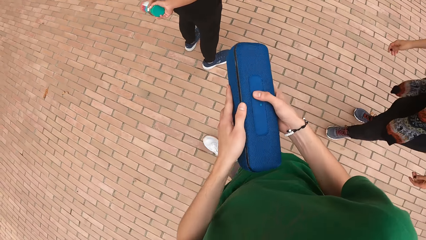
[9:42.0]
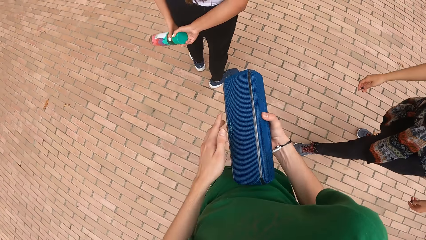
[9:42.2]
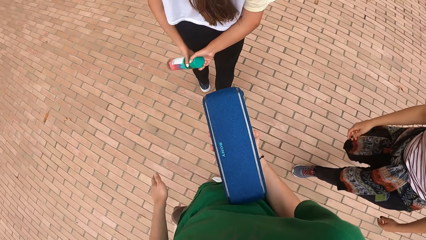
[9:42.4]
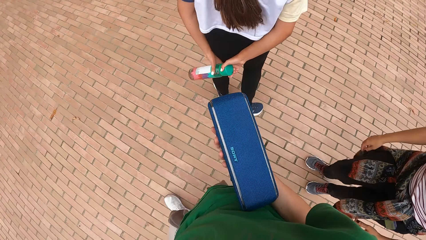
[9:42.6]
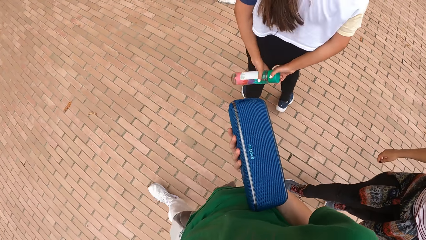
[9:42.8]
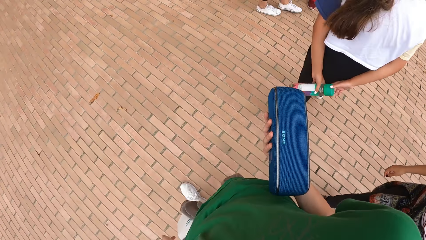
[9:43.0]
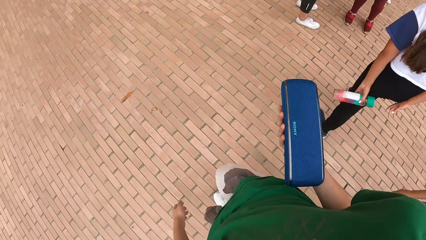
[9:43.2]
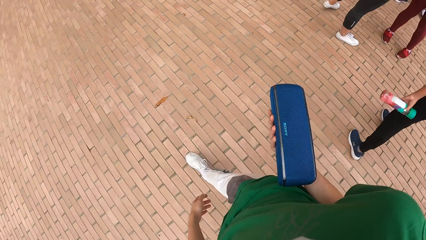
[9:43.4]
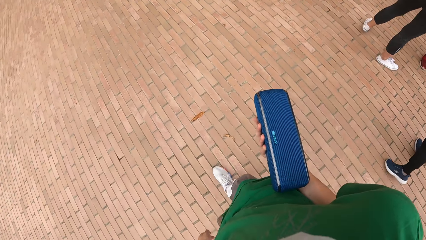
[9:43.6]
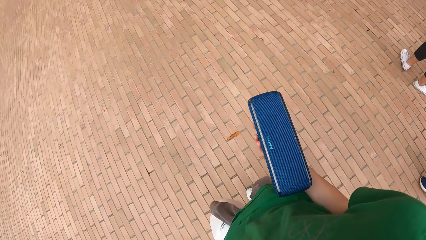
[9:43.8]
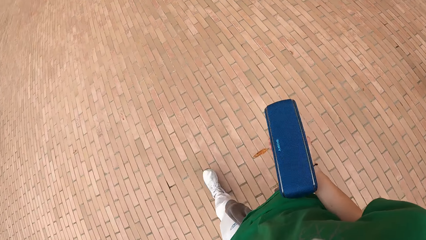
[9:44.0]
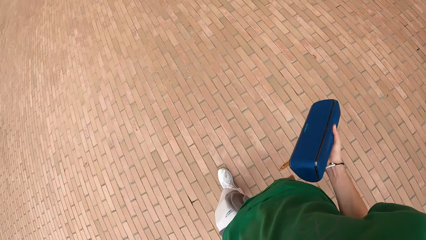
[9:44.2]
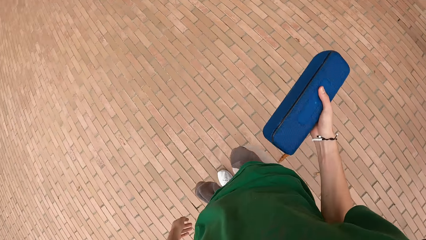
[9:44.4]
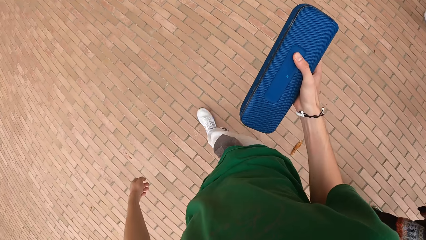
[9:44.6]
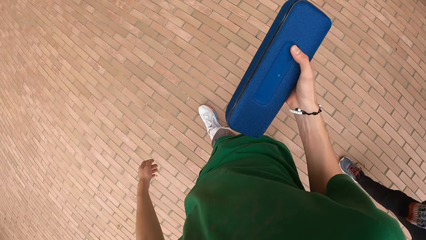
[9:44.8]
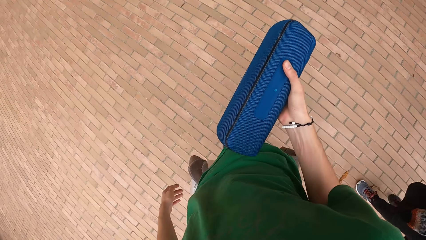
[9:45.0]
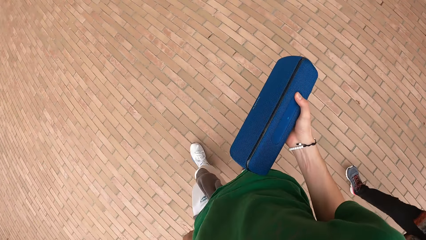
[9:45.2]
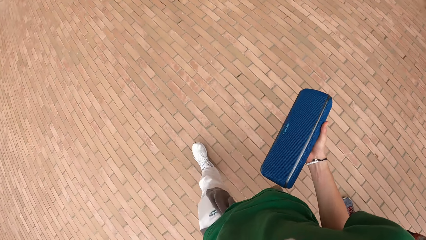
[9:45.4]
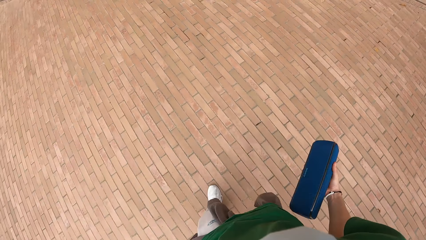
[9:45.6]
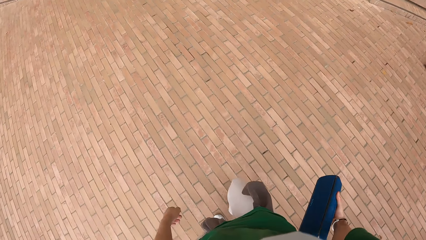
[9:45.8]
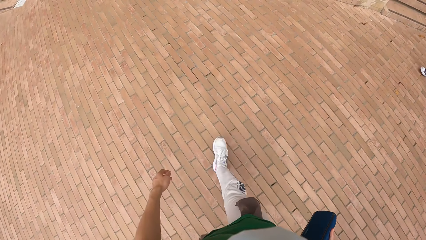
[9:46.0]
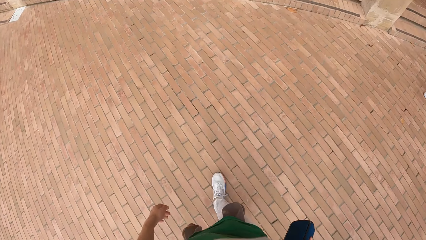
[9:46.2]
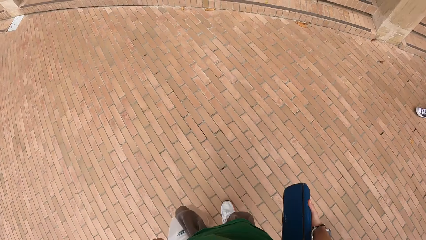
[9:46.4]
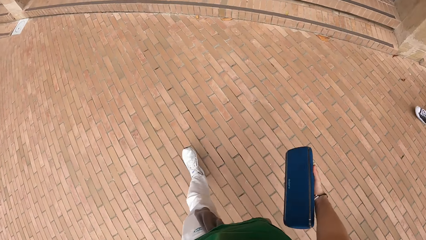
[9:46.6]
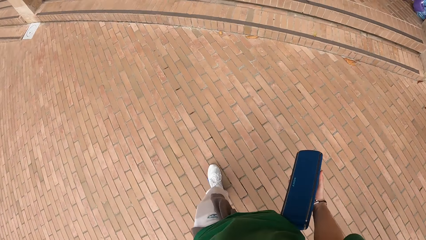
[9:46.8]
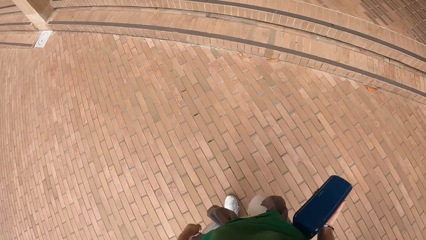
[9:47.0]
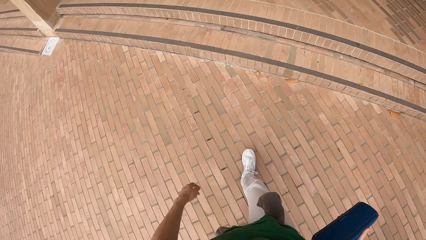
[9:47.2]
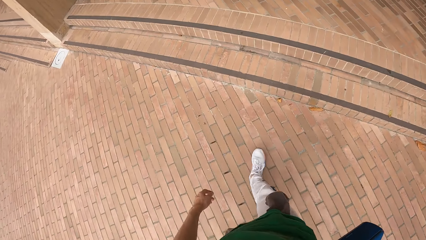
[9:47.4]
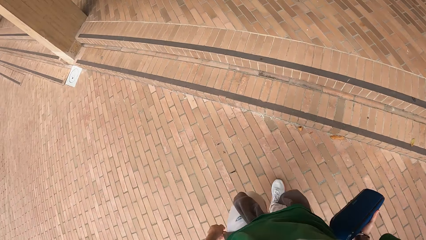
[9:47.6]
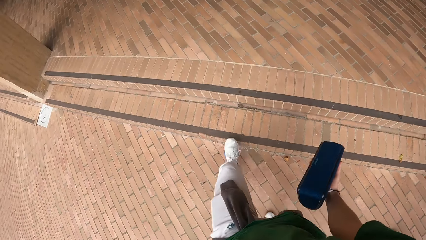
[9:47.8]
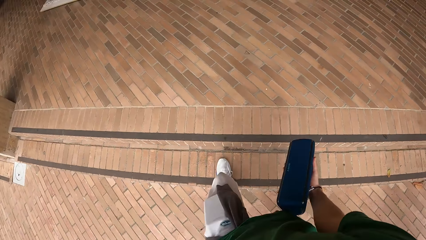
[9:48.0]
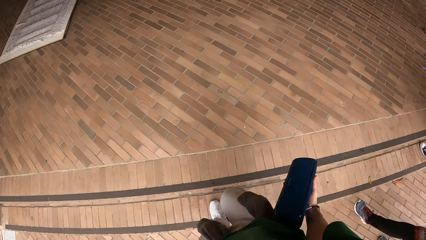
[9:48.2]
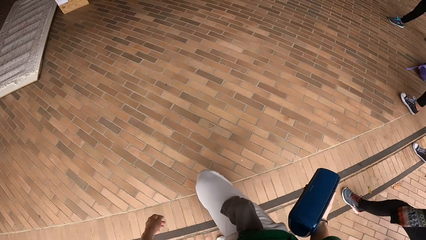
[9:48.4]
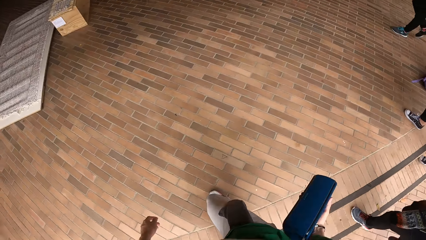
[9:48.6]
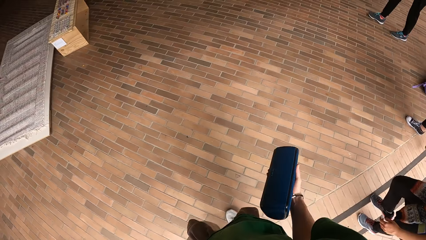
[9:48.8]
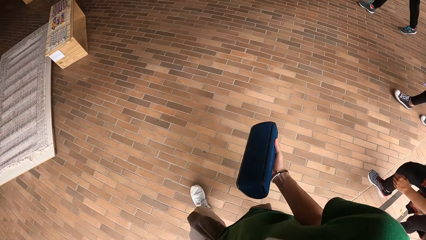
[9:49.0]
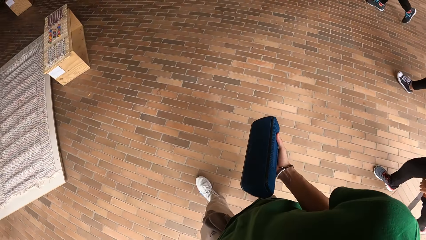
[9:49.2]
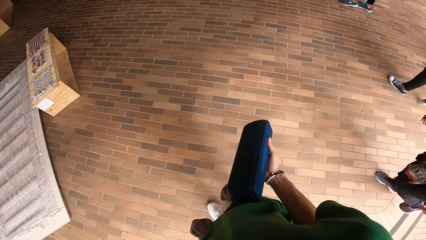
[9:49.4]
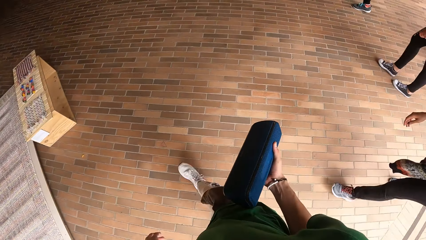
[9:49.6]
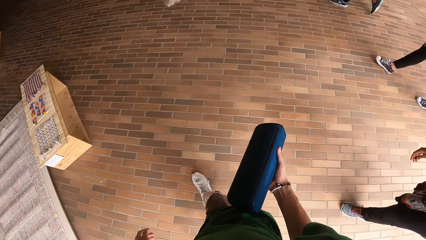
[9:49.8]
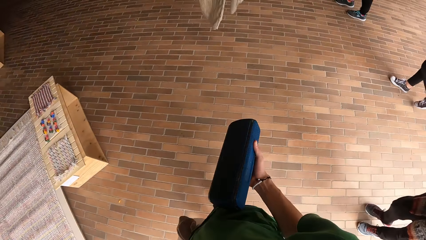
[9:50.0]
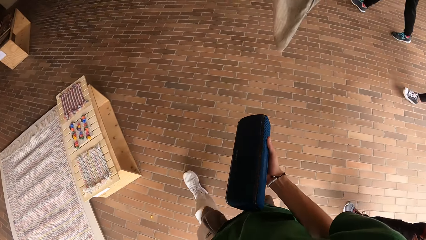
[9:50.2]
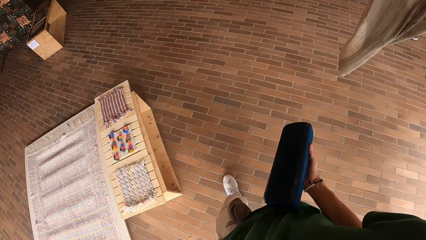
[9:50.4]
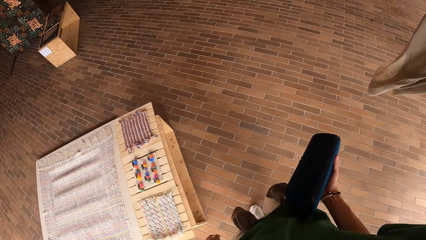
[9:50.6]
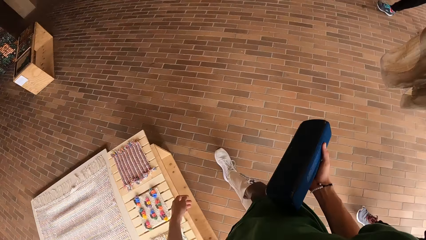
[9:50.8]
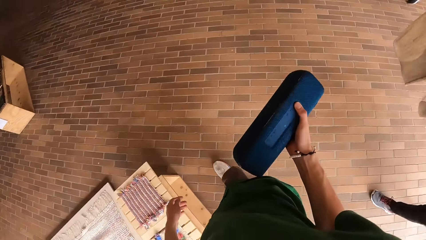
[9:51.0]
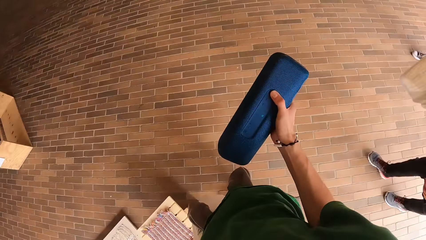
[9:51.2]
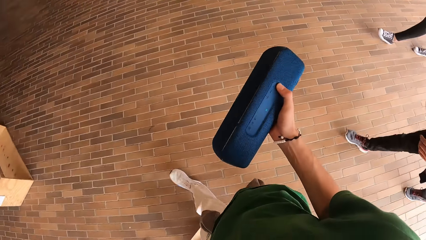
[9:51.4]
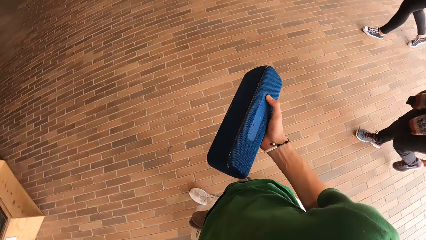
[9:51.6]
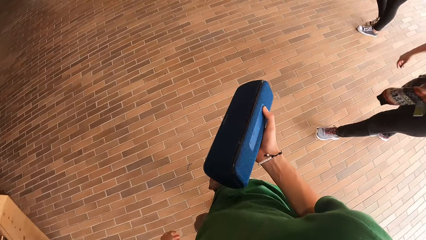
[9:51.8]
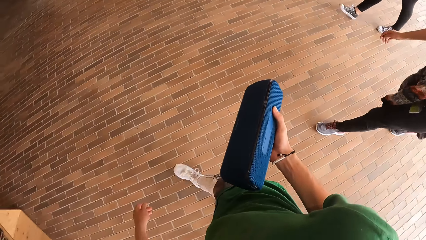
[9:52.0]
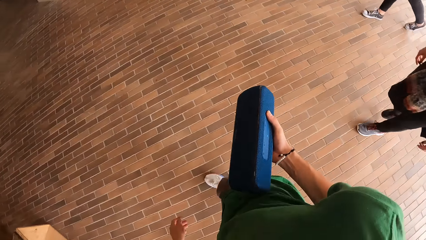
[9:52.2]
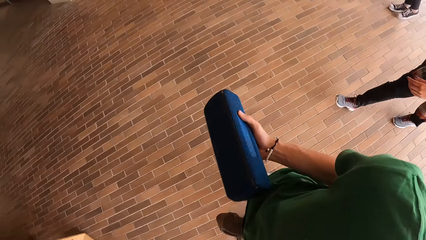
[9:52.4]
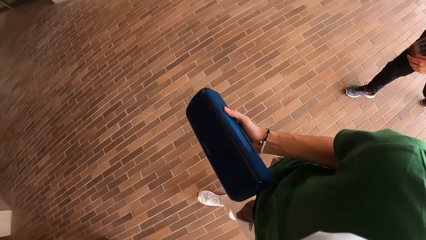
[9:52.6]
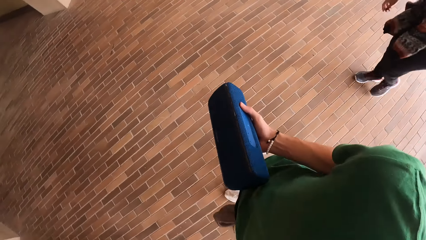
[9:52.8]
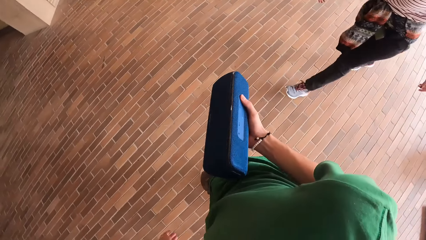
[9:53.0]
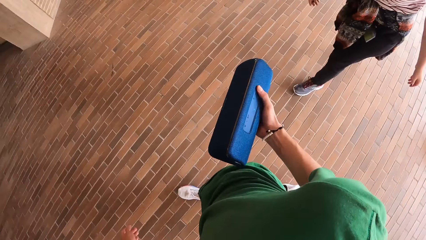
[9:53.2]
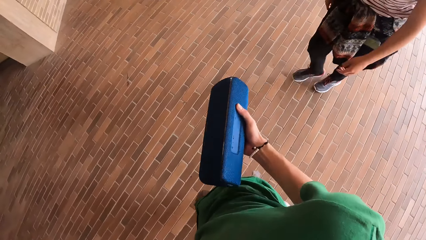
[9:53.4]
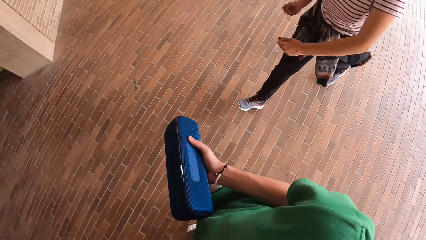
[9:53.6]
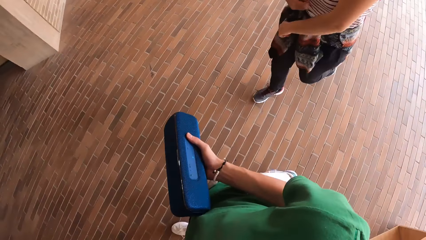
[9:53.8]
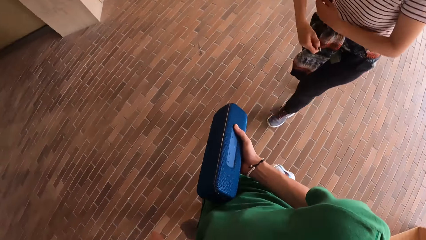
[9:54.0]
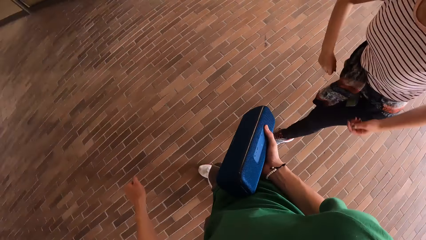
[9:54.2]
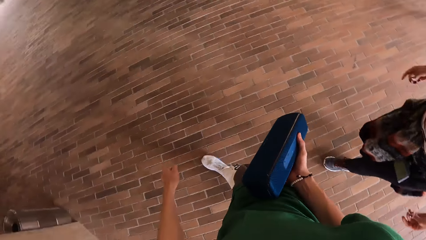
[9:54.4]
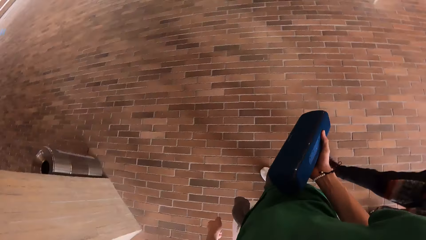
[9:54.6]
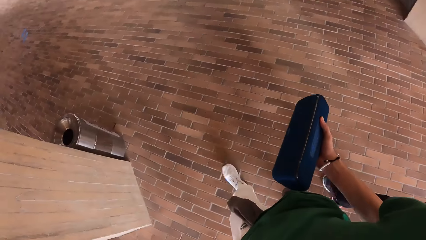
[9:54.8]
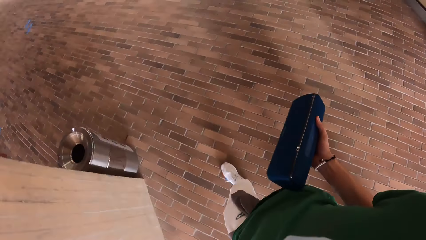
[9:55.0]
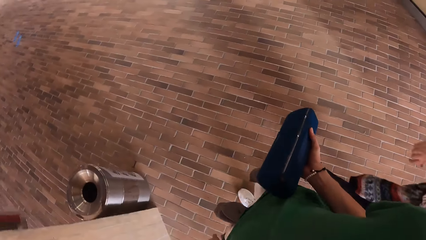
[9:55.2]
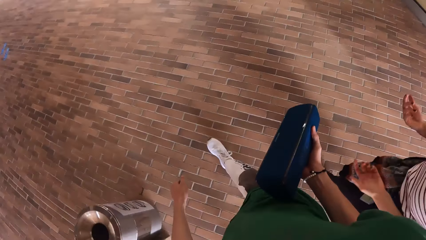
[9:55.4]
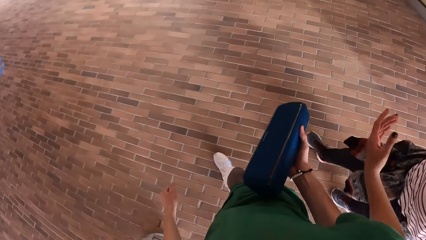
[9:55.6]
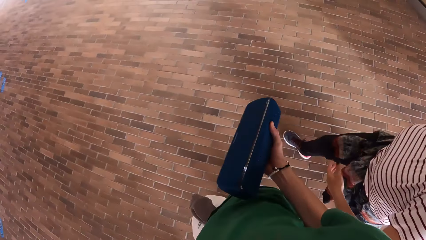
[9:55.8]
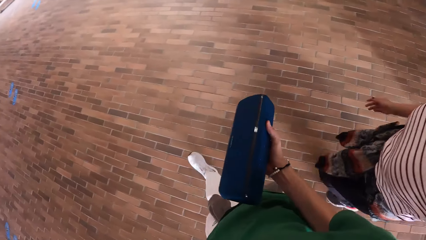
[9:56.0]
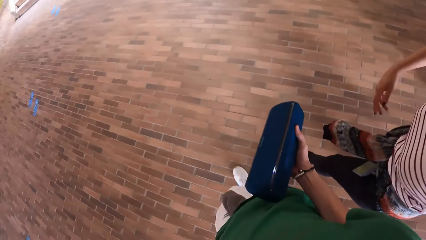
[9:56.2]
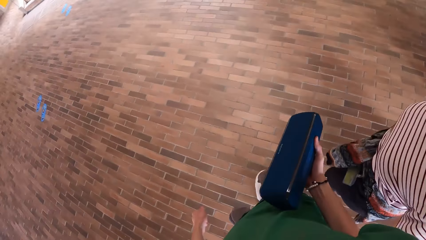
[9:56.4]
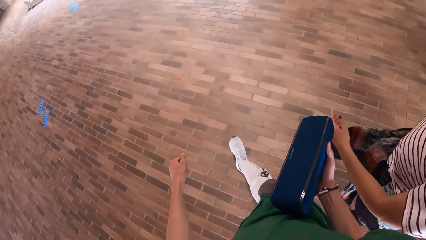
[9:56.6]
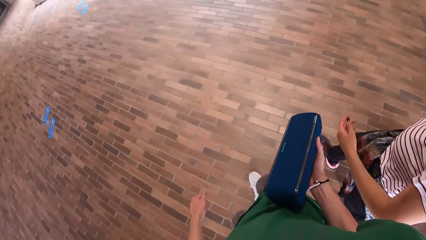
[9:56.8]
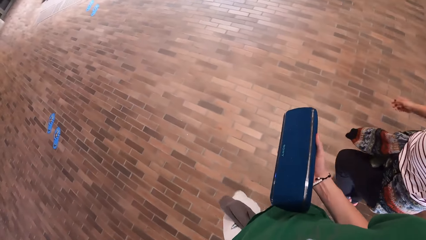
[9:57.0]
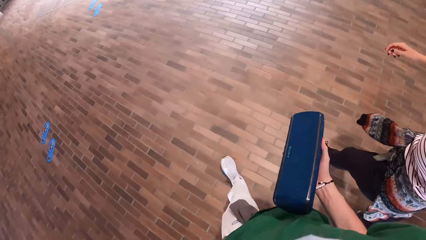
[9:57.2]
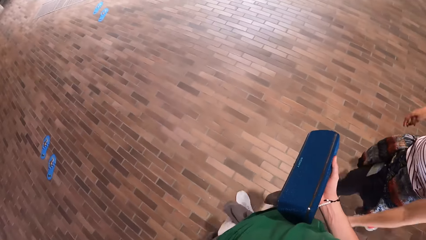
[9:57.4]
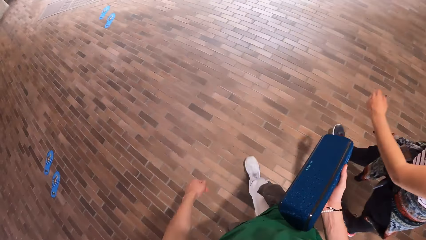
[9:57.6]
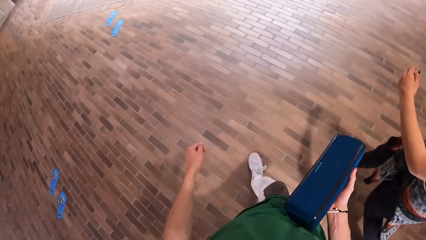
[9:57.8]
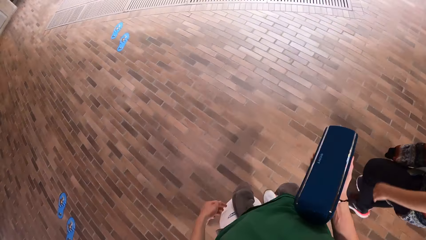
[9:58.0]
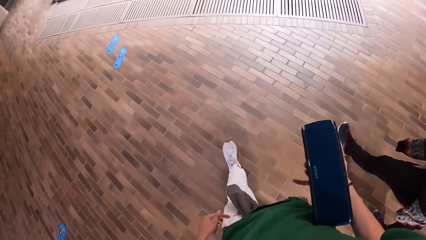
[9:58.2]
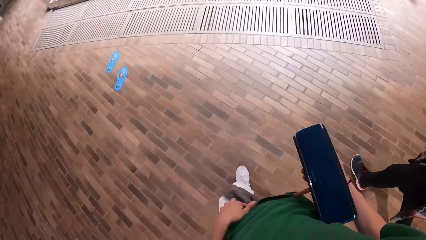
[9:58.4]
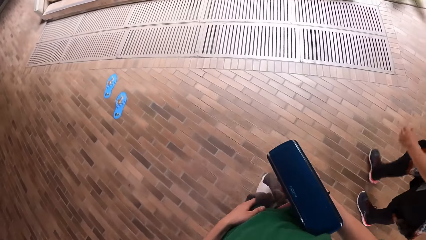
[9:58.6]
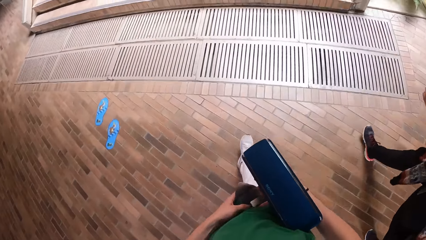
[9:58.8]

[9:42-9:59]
The camera wearer walks around the pavement. They walk into the room. They enter into a building.
